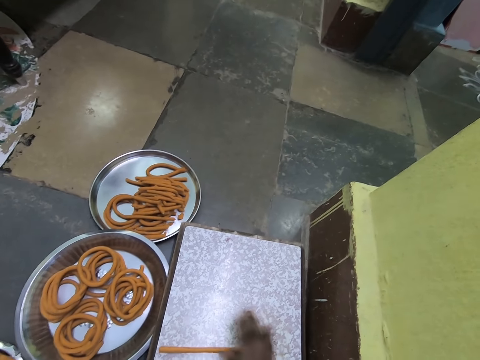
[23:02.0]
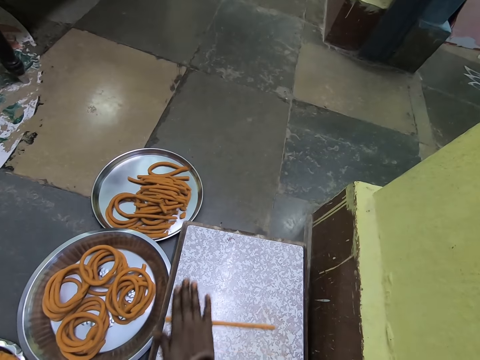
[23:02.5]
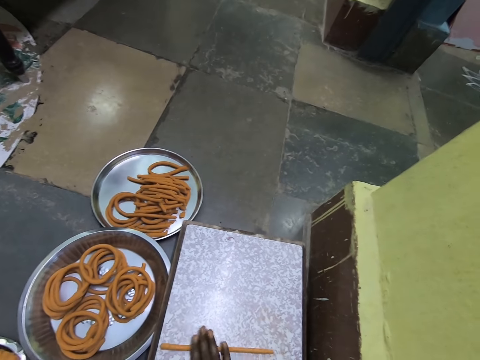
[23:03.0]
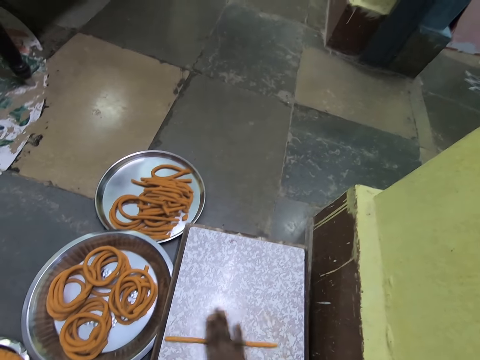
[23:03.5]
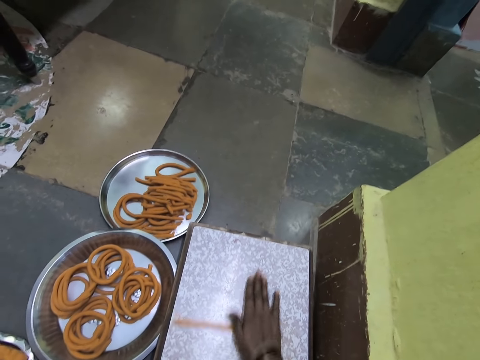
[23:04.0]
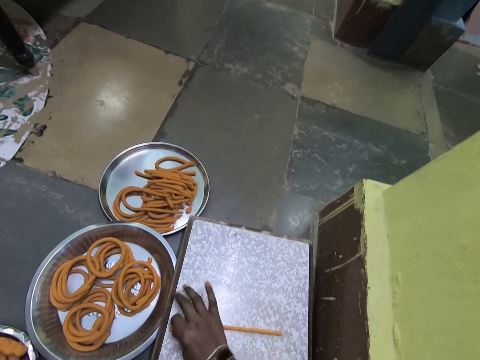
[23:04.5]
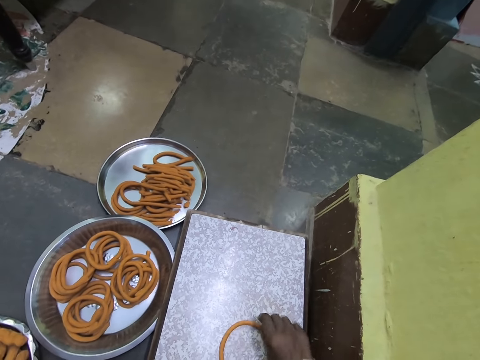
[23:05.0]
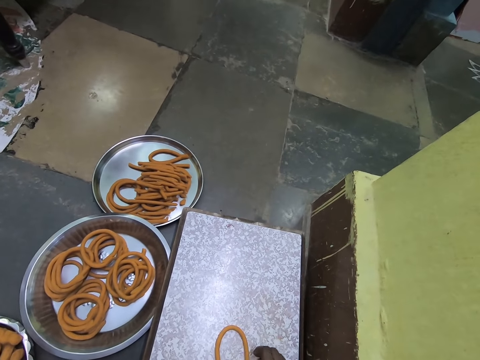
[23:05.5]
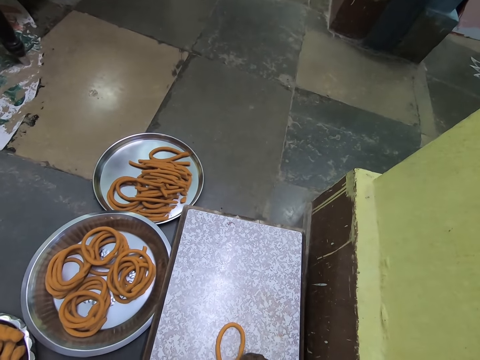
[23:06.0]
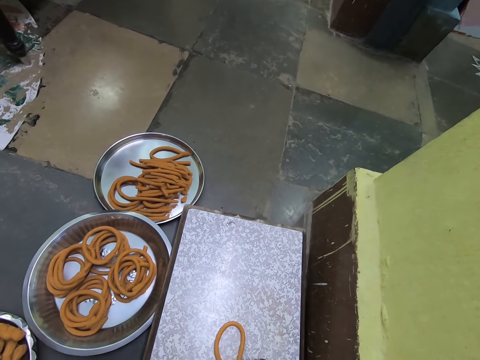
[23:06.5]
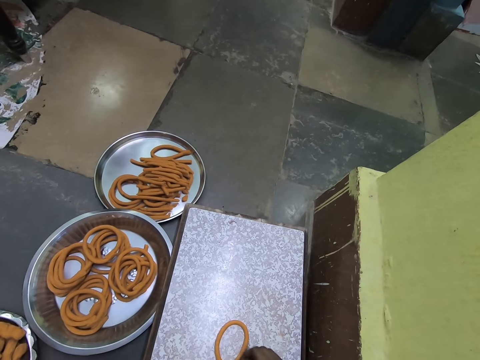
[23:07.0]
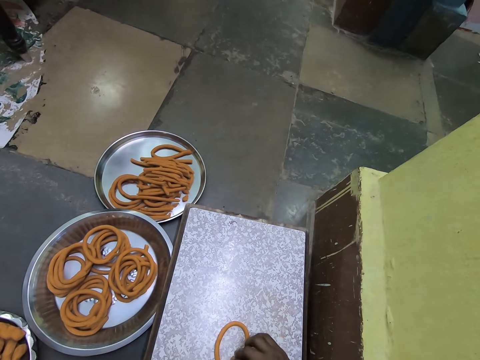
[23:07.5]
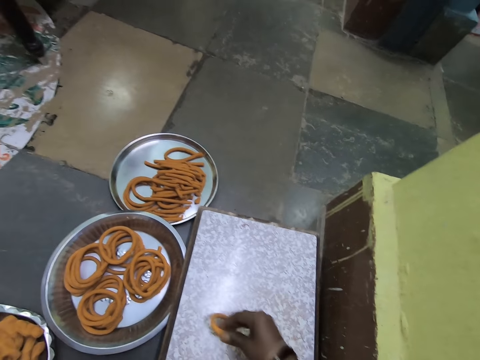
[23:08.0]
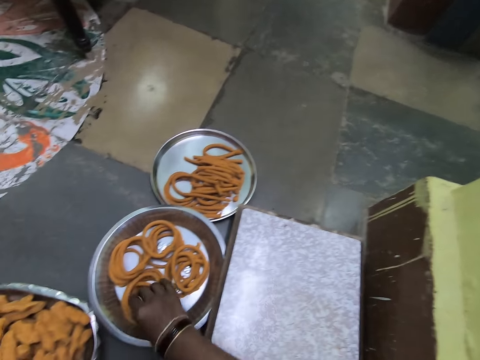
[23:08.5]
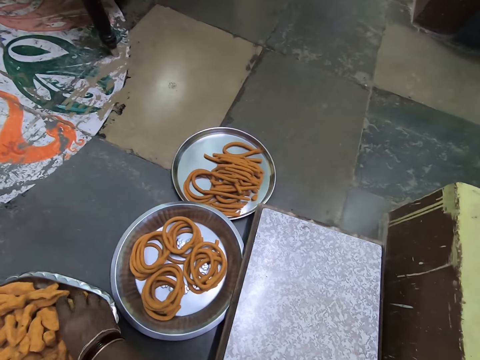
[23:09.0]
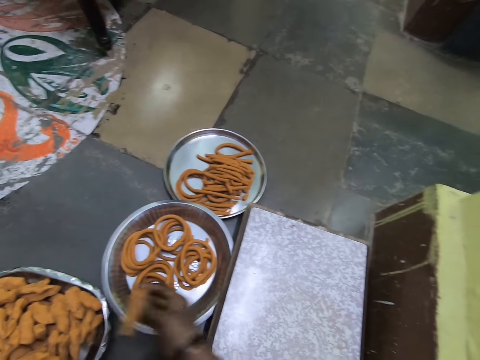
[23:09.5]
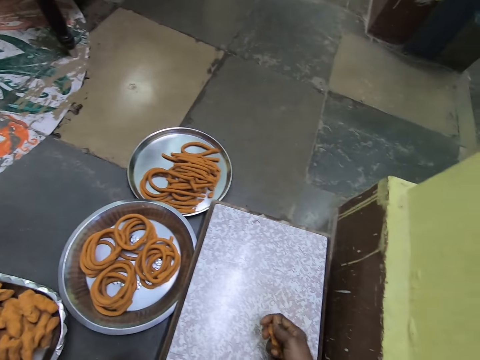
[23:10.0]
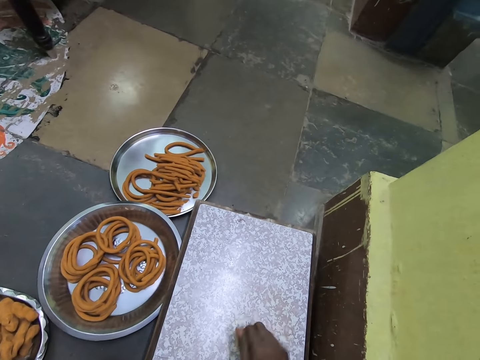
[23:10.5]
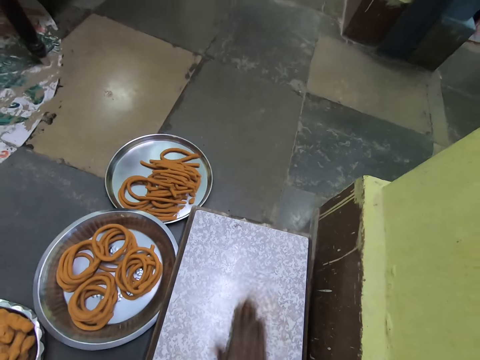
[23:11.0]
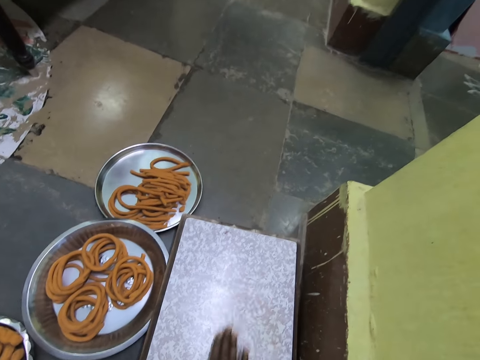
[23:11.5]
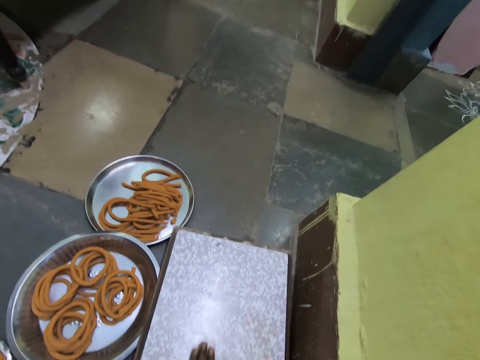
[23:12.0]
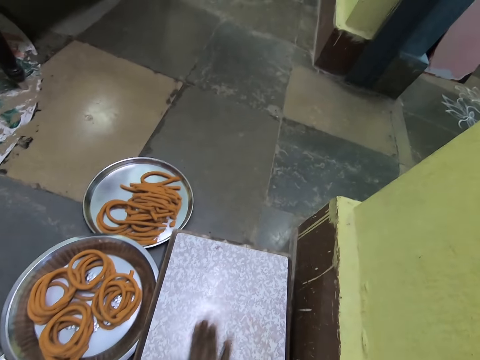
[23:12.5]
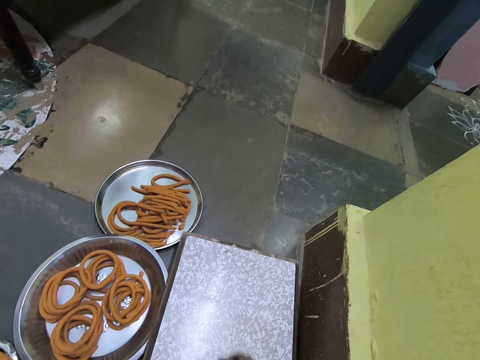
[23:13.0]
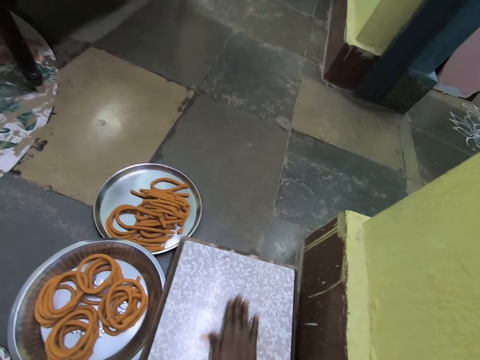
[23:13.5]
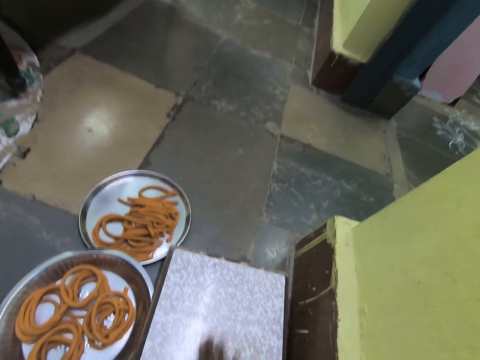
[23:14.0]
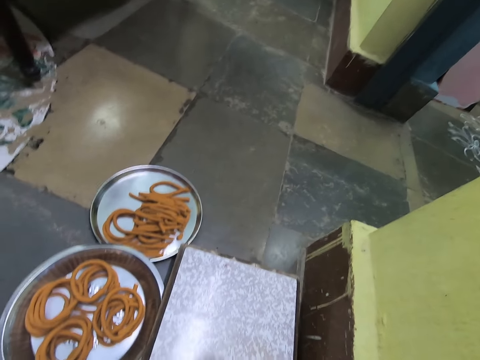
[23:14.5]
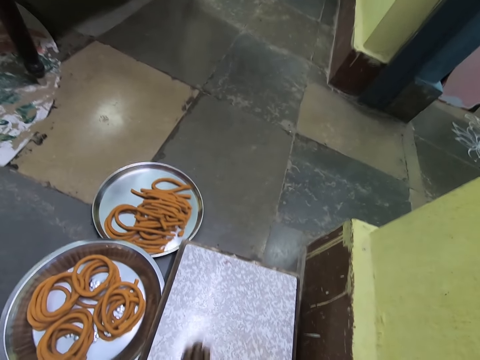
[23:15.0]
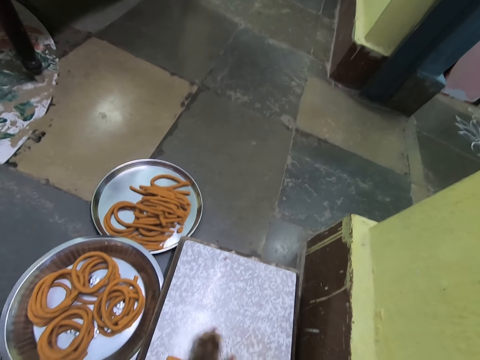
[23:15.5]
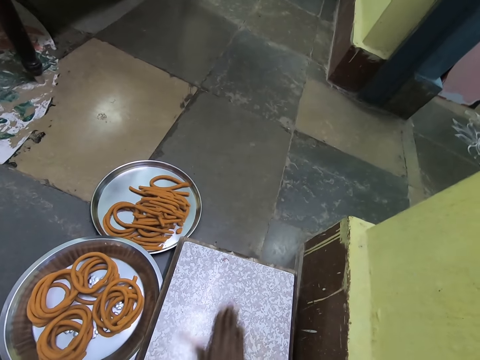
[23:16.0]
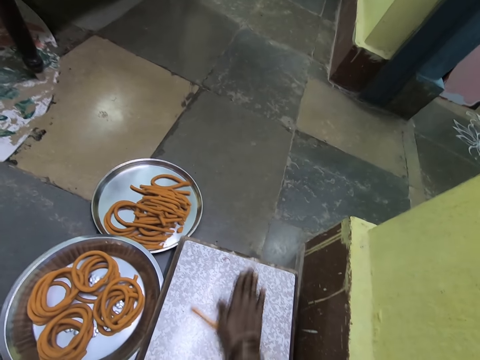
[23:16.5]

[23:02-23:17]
The camera wearer rolls a dough on a circle shape. They fold something. They pick up the dough and place the dough in a tray. They pick up the dough from a bowl. They squeeze something. They roll the dough.

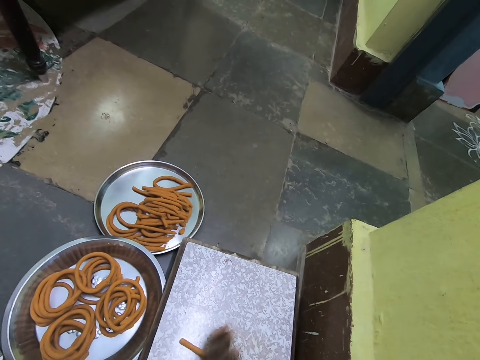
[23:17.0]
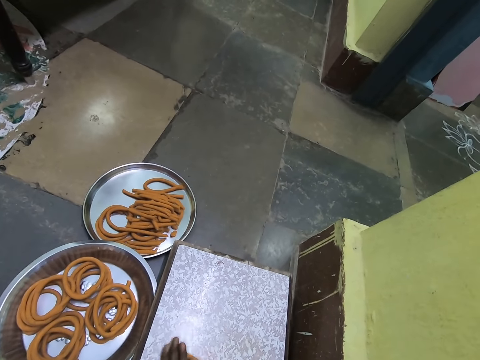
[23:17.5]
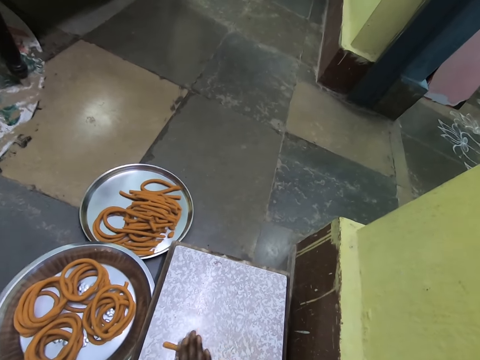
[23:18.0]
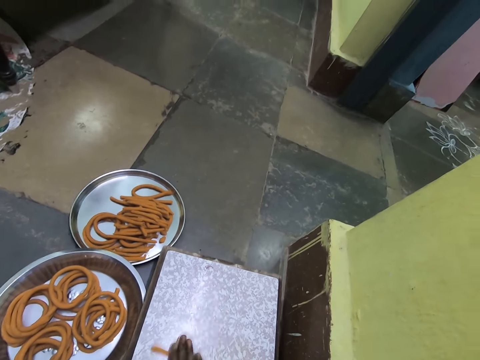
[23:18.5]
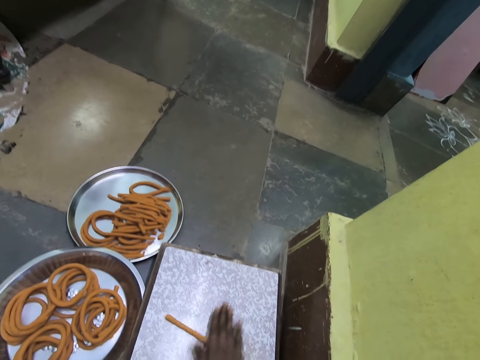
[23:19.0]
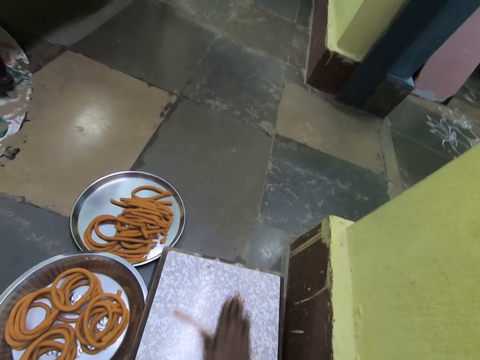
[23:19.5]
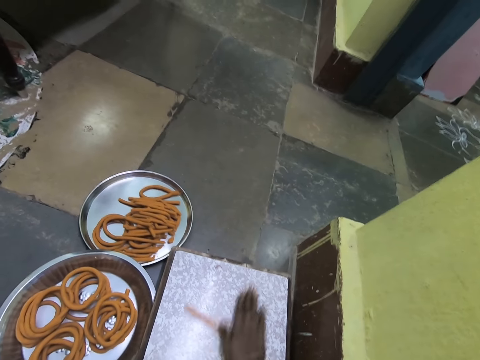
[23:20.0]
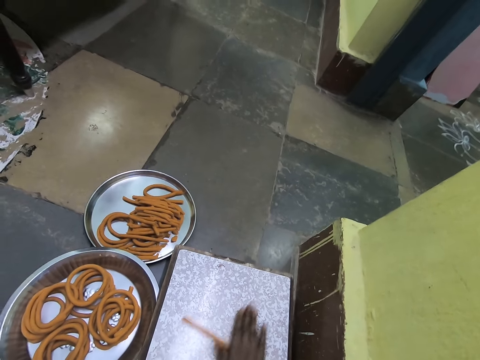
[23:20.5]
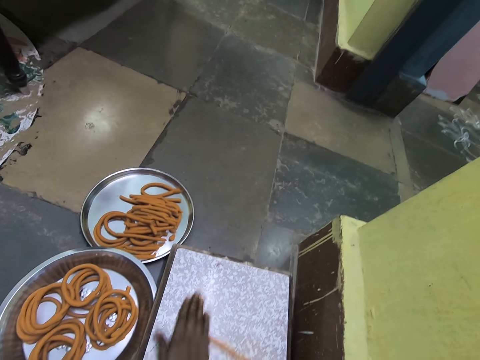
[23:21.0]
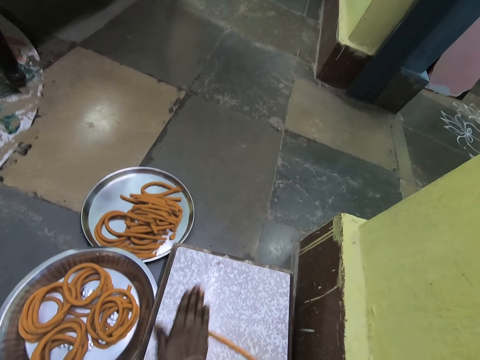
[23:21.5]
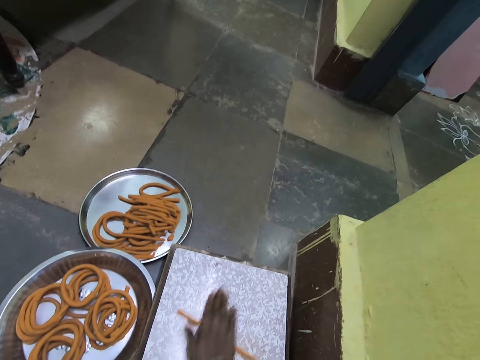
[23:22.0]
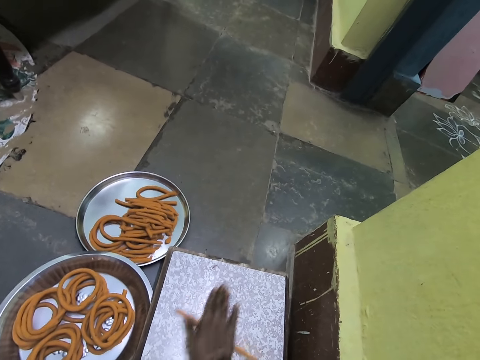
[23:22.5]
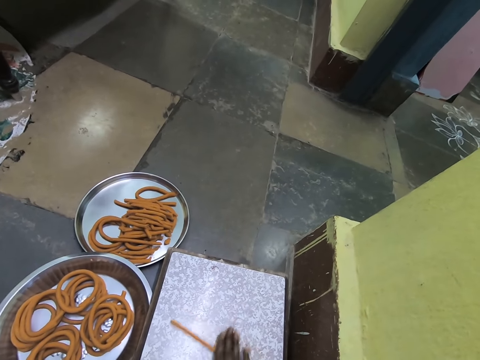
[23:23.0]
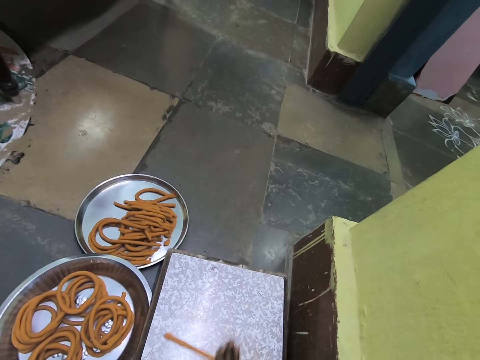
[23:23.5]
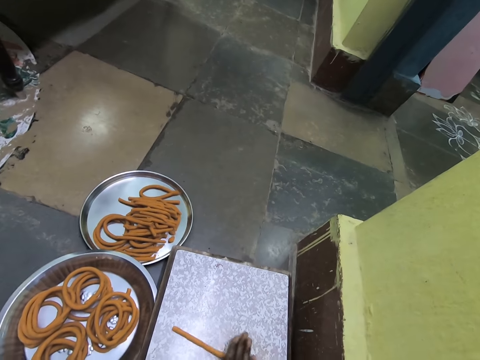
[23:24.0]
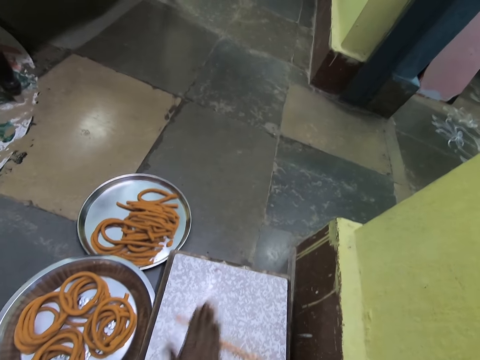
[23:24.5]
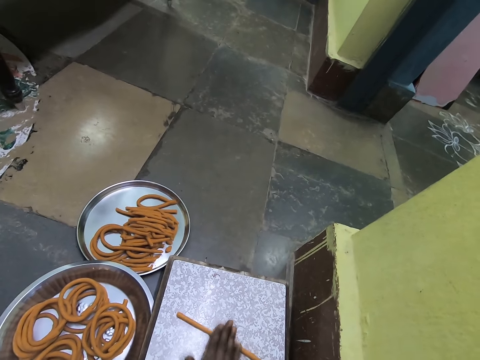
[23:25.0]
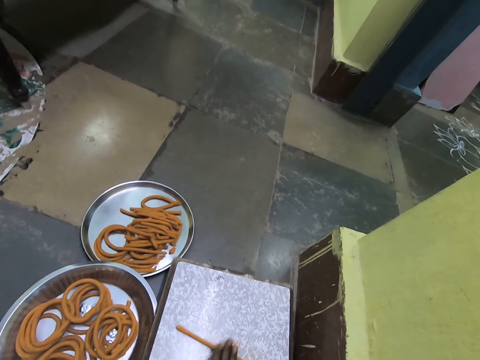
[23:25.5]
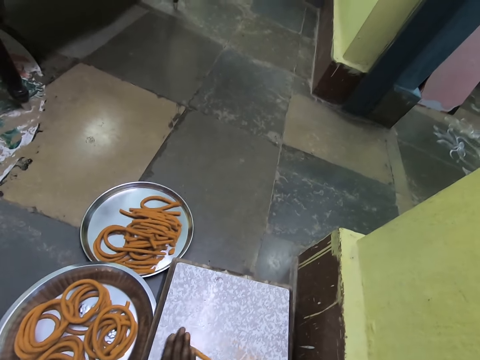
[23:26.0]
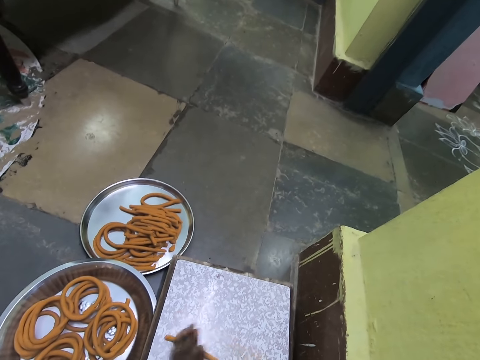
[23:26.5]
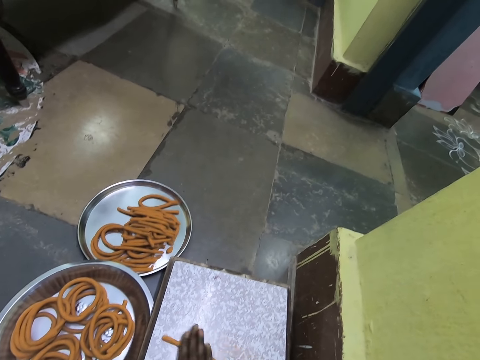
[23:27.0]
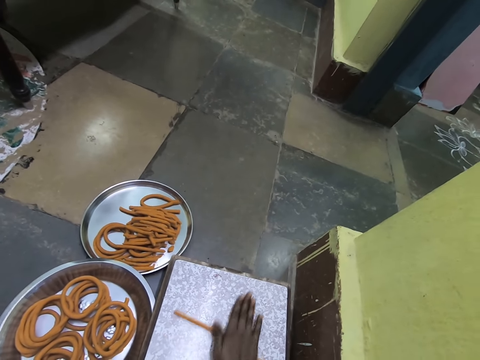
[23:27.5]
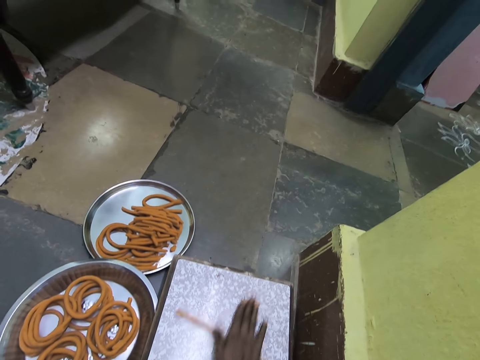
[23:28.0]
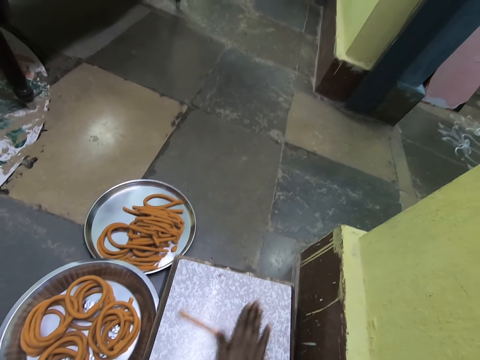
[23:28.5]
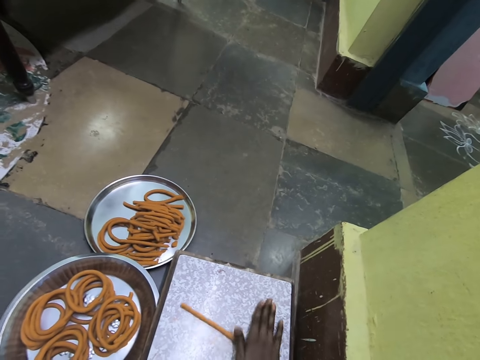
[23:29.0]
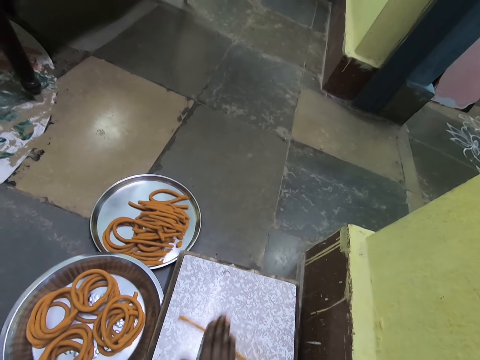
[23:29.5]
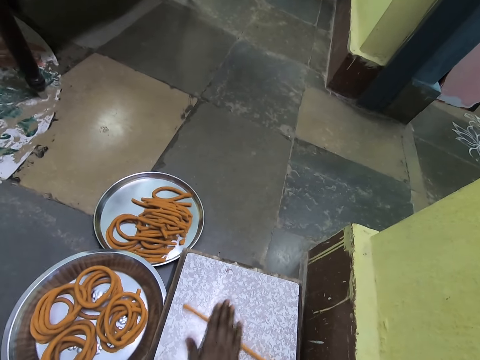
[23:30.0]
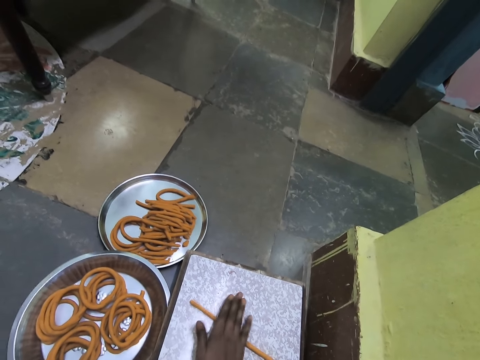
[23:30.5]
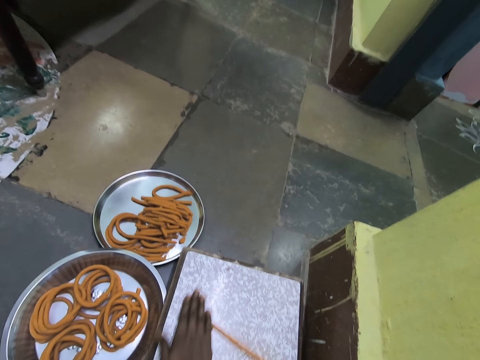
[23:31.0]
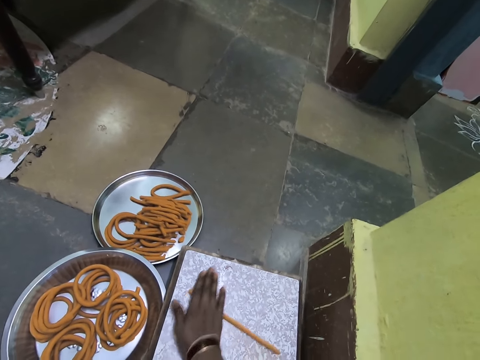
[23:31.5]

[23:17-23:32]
The camera wearer talks.
